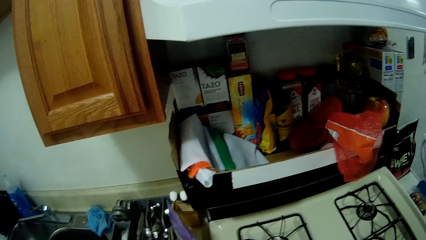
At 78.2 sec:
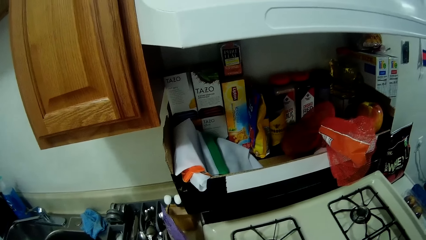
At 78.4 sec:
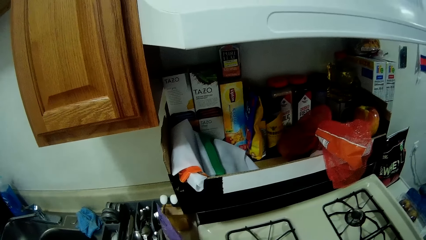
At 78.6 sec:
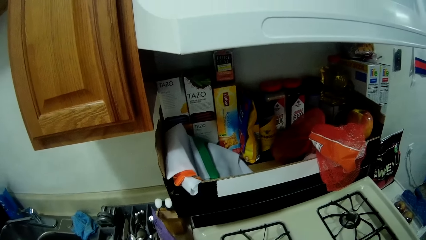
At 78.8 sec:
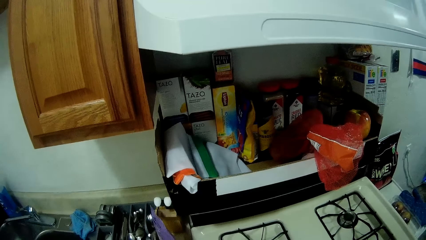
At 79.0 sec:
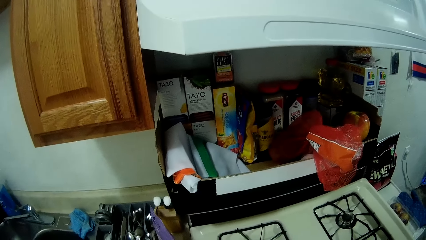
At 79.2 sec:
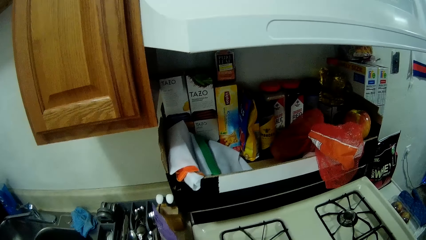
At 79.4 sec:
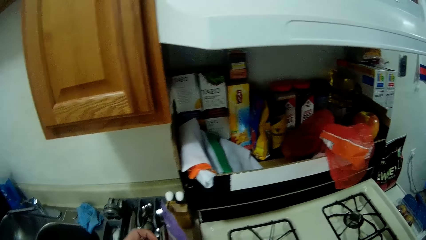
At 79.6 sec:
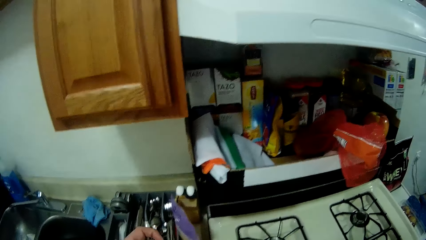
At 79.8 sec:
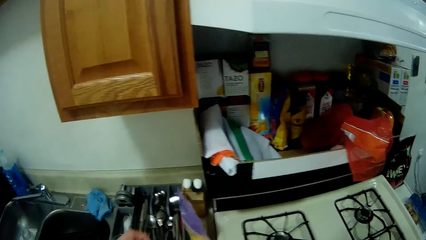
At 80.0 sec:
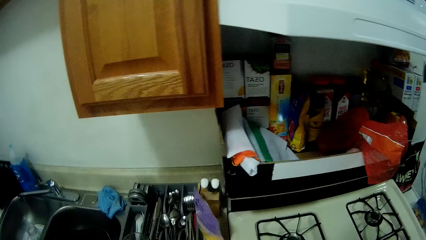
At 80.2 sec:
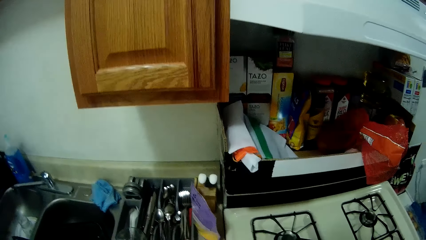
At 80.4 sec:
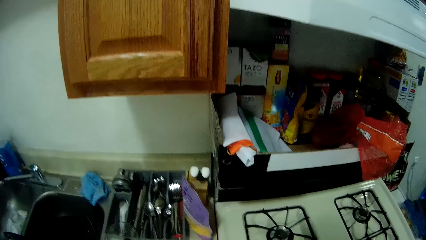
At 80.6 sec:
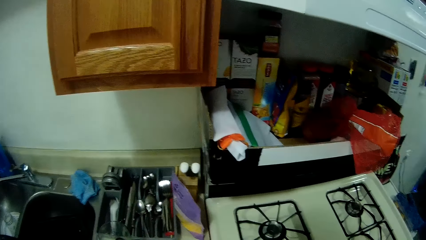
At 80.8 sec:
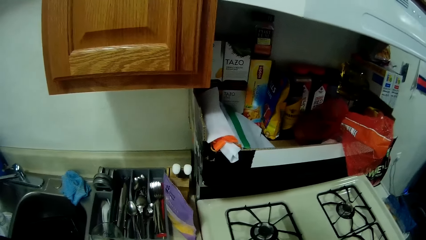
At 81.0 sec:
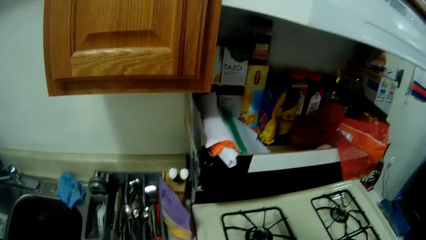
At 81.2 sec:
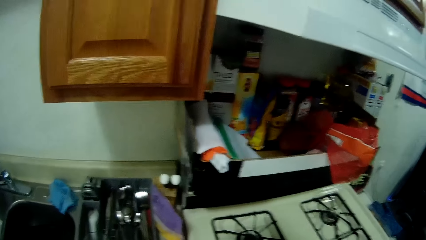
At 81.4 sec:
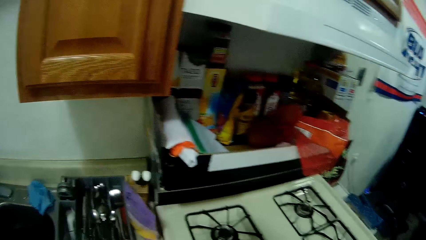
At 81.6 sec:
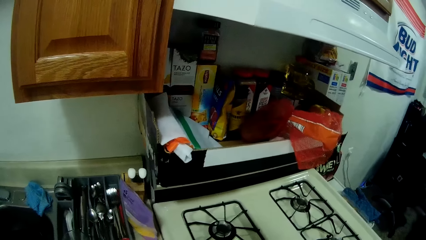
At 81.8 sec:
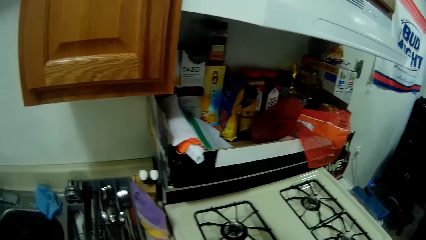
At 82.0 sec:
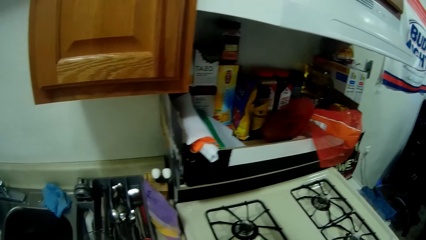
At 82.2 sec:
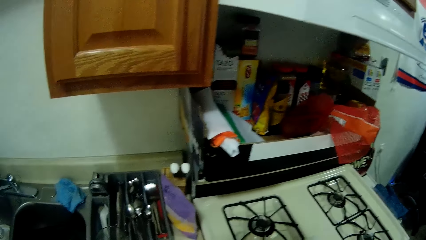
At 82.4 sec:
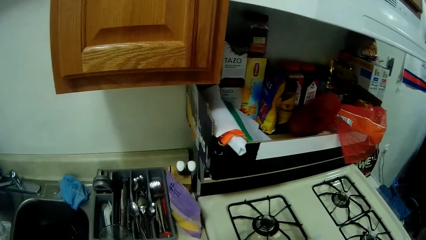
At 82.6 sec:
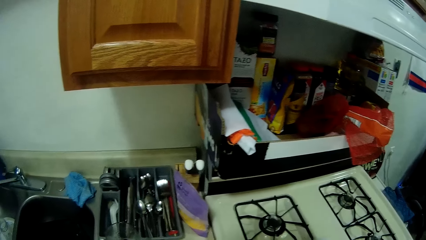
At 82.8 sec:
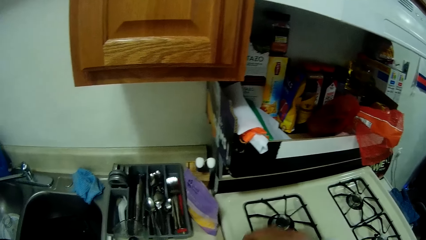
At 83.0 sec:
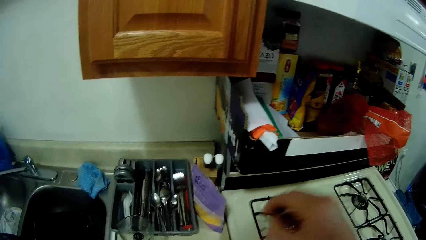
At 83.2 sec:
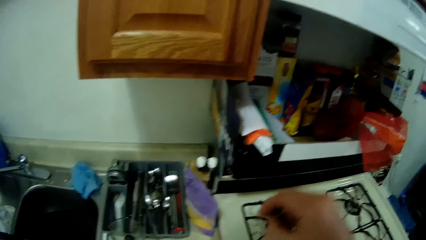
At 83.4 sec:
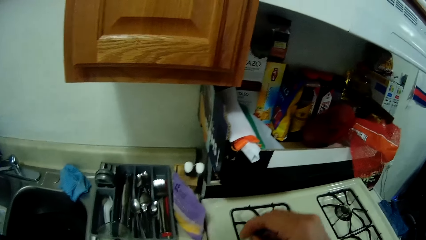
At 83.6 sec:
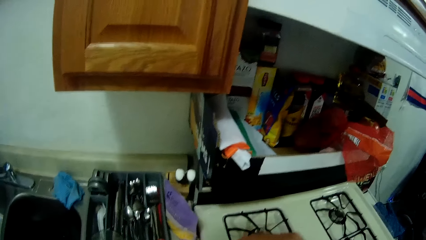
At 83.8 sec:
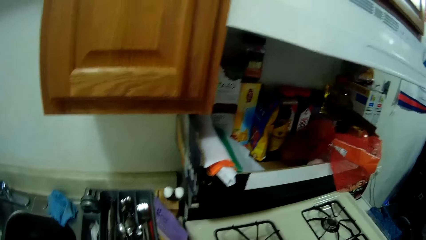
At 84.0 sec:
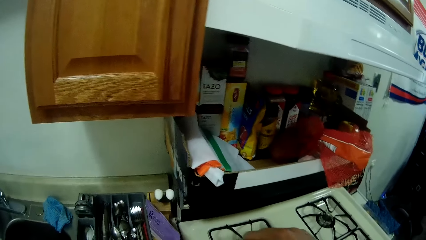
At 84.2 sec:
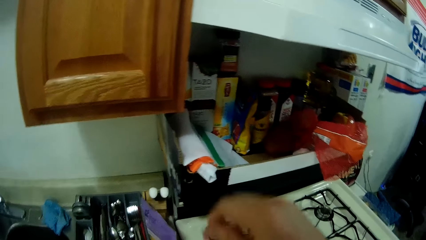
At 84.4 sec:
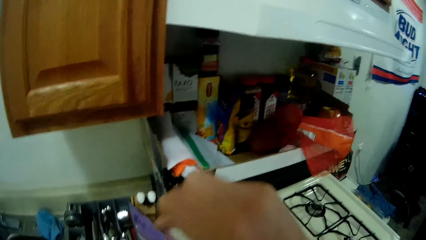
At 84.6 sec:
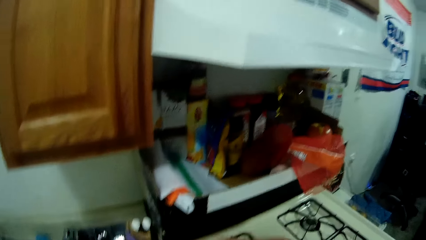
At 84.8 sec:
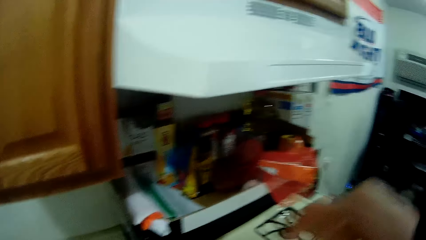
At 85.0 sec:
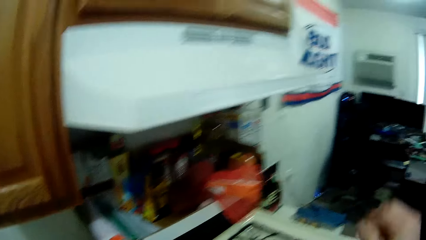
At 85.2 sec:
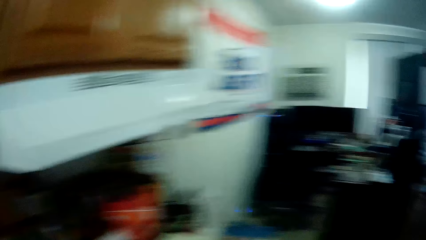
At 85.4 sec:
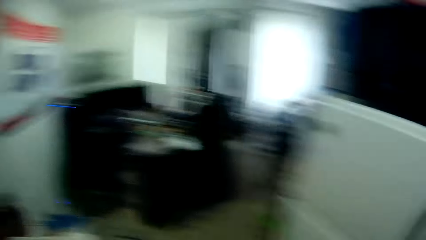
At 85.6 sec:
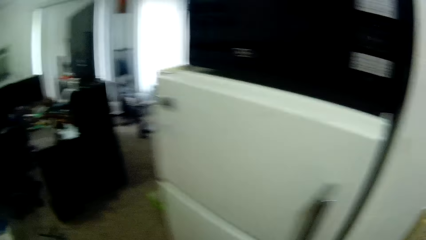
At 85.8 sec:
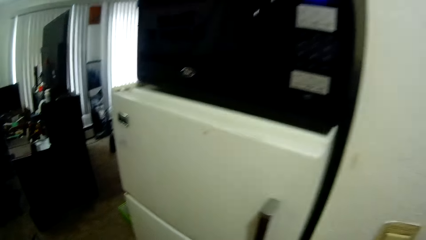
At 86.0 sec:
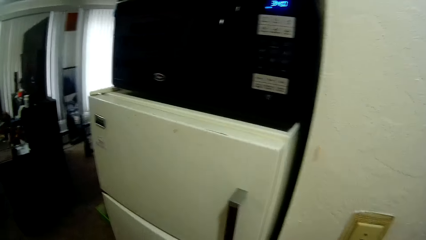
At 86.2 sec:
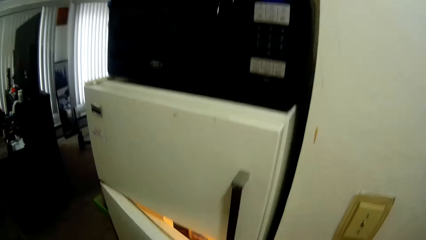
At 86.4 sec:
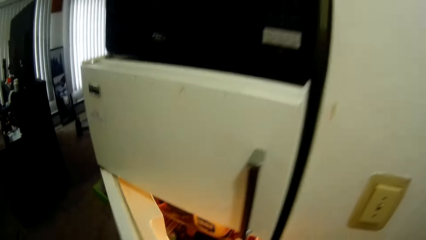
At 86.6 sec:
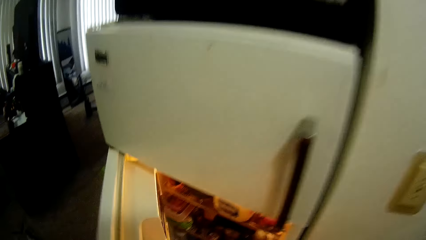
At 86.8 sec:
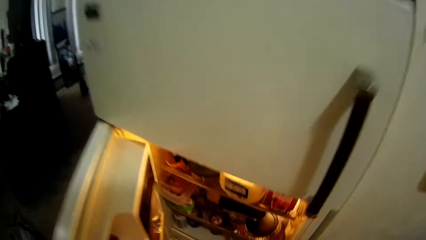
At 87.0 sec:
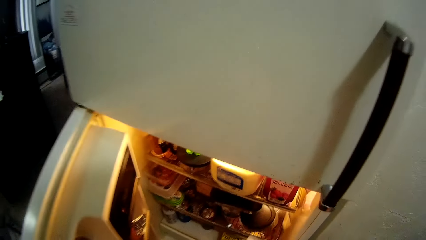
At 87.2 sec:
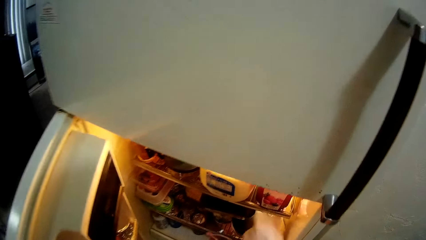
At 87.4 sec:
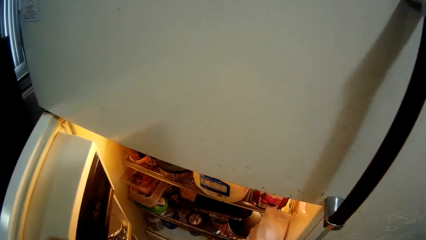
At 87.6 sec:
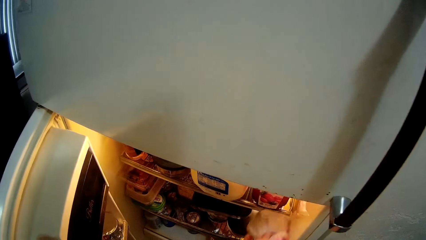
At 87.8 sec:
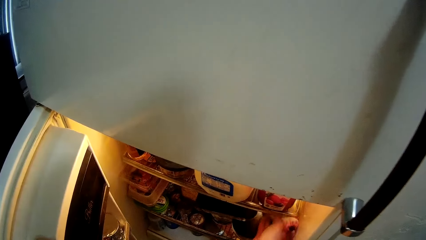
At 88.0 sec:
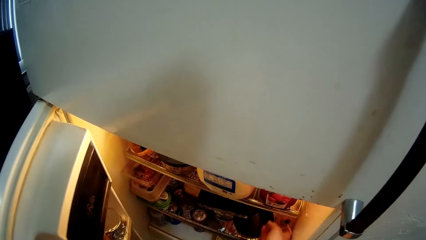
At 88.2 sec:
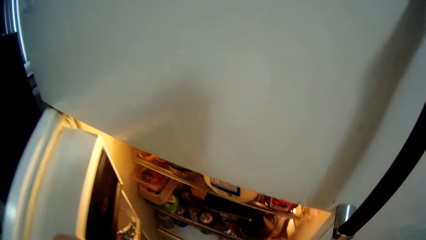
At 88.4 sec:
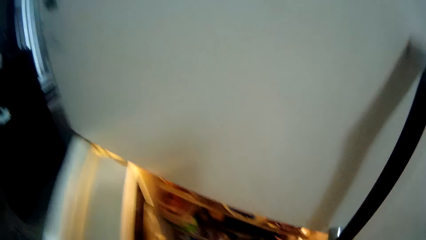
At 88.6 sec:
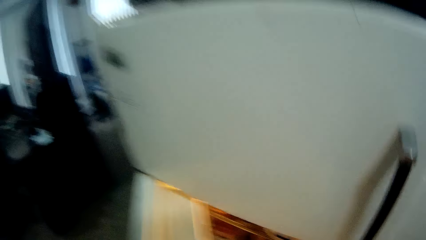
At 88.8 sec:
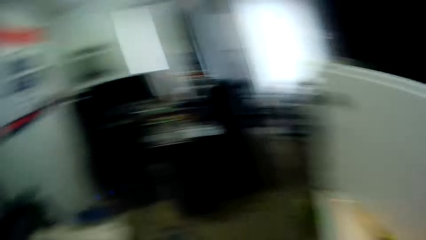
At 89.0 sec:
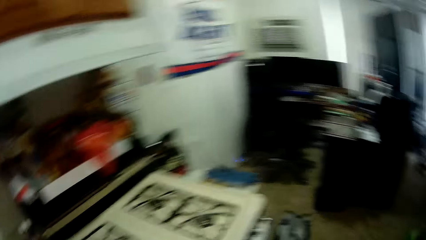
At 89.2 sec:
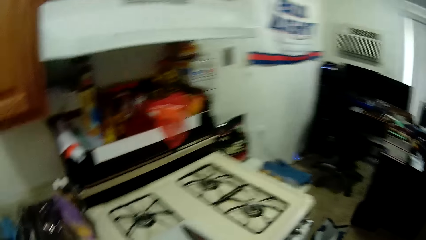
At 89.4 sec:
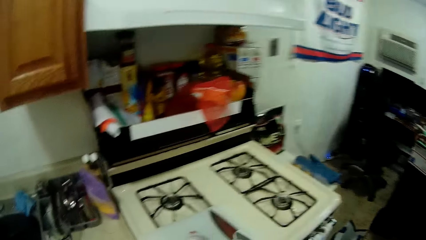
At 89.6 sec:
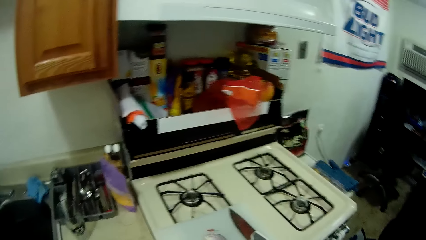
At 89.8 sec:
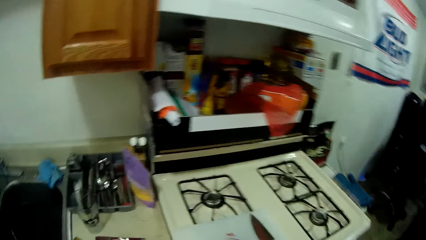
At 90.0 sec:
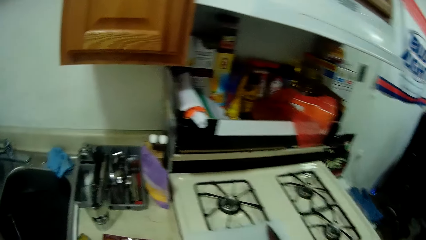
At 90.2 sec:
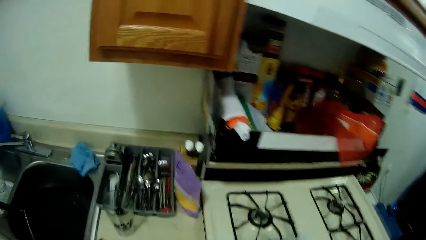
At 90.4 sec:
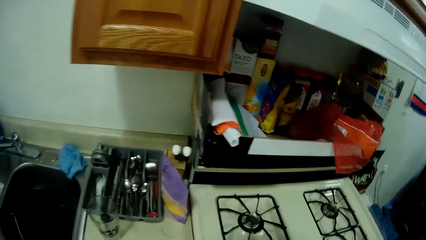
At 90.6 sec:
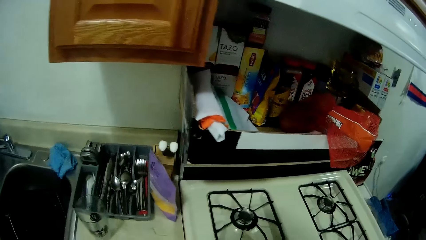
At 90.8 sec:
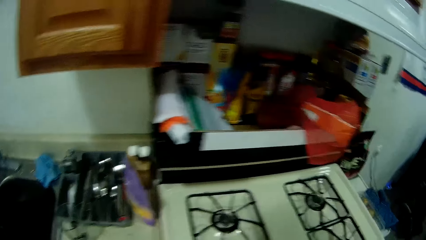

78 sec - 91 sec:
The camera wearer passes the knife to the left hand. He raises his right hand. He steps forward. He turns to the refrigerator. He opens the refrigerator with his left hand. He puts the silk cloth in the refrigerator with his right hand. He closes the refrigerator door with his left hand. He turns to the countertop. He looks around.

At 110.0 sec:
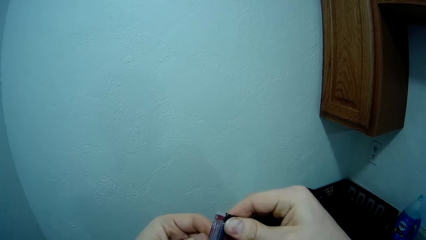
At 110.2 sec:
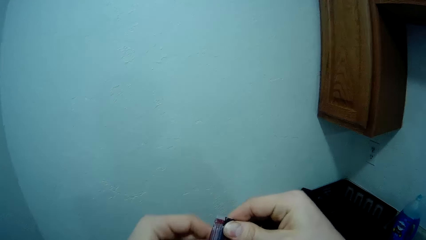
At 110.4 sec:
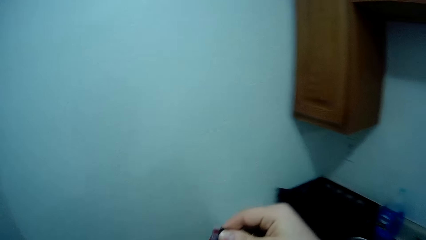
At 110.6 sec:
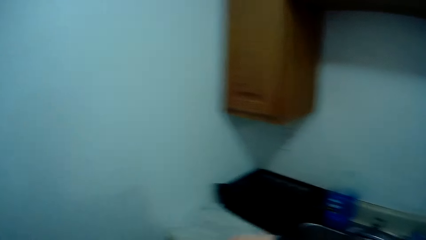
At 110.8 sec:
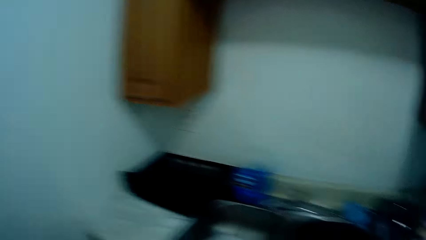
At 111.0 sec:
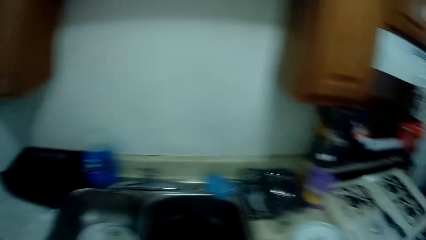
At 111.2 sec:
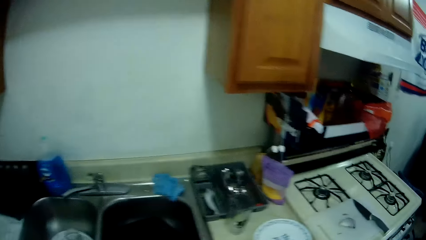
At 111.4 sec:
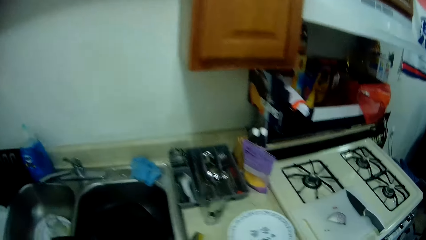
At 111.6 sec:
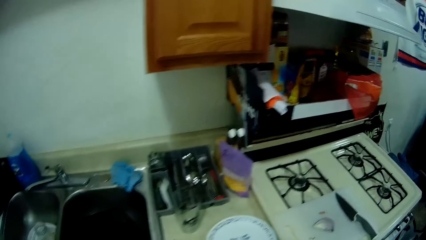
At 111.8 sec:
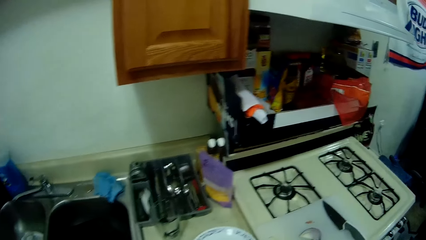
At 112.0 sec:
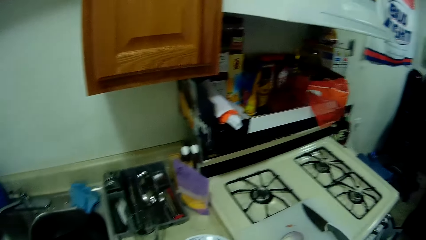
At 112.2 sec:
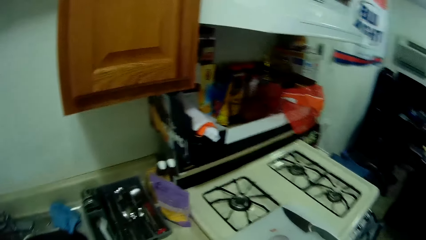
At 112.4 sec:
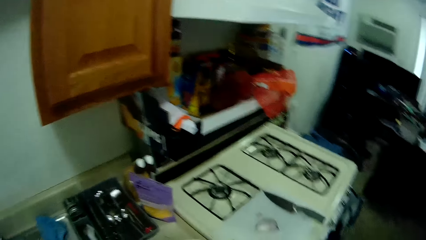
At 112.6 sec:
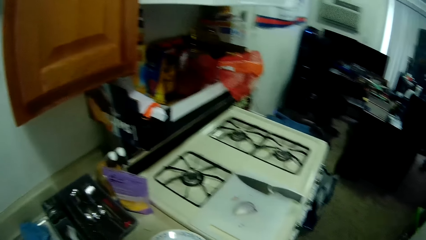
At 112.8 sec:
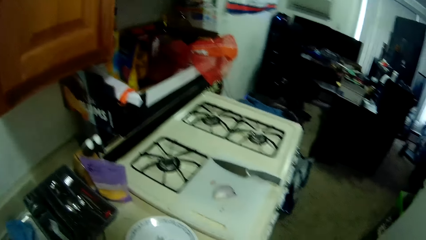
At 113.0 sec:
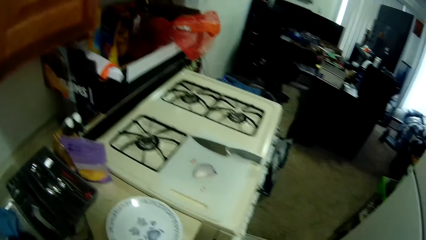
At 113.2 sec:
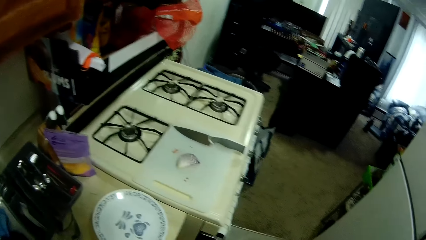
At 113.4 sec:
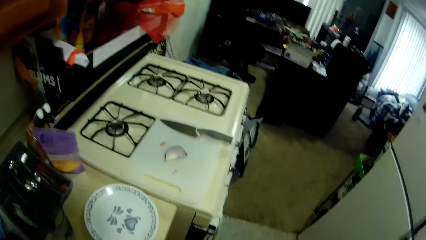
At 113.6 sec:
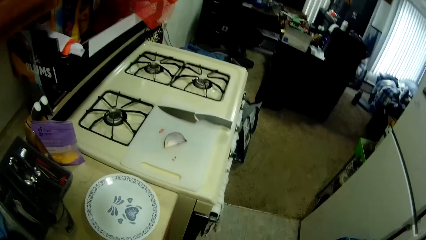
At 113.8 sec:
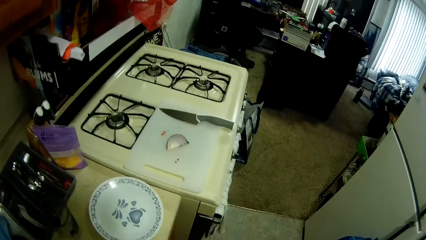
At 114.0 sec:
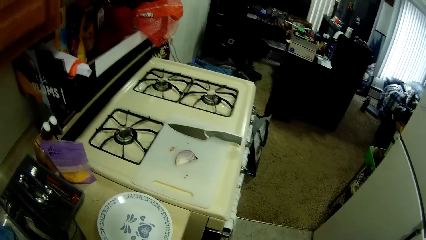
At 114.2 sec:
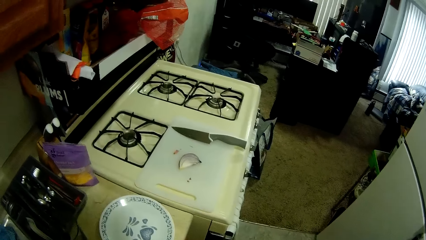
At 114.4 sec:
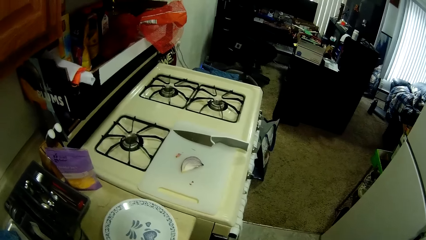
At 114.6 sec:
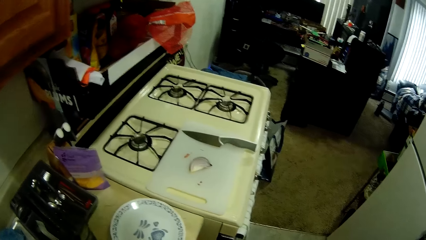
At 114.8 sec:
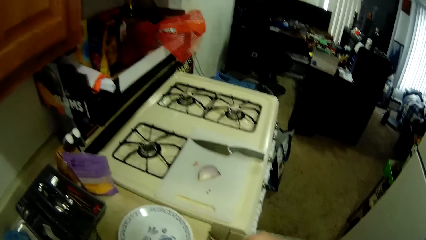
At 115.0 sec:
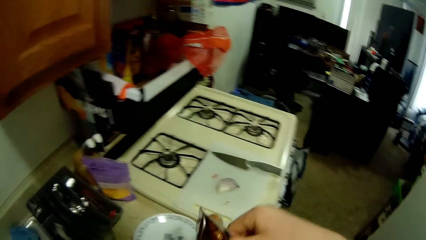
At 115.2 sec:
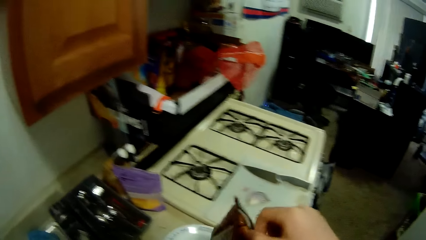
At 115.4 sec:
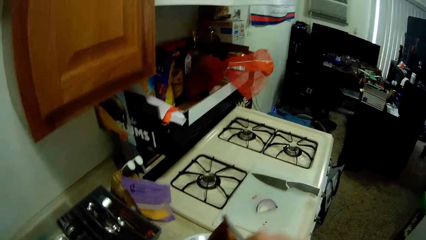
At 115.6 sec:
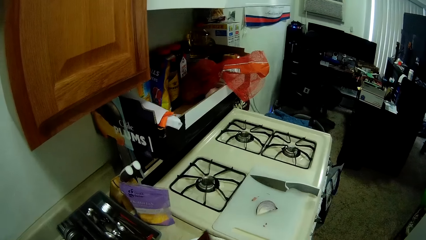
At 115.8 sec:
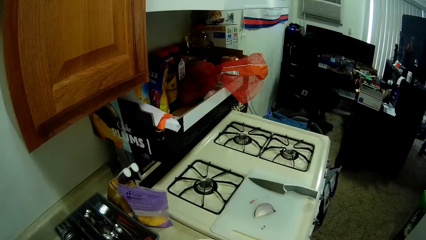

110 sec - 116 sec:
The camera wearer looks around. They open the polythene paper.
